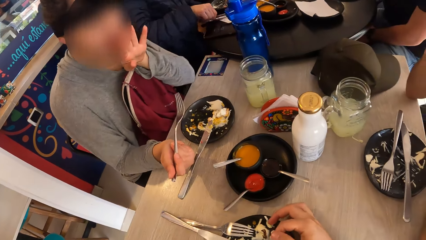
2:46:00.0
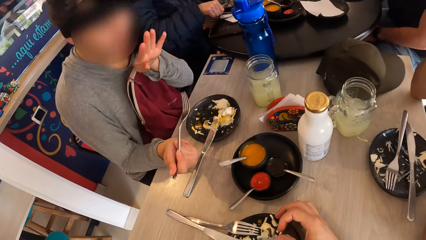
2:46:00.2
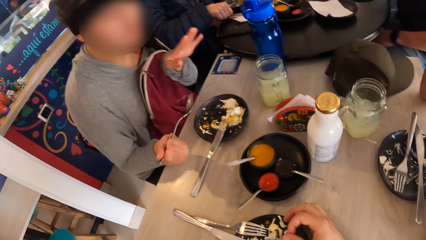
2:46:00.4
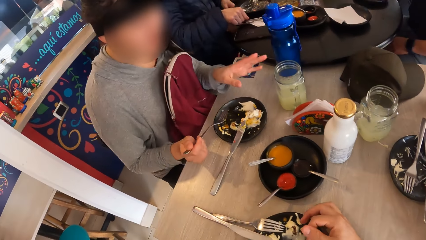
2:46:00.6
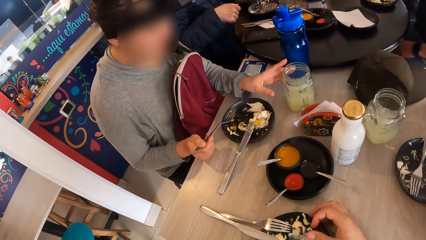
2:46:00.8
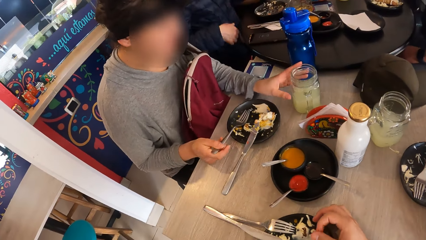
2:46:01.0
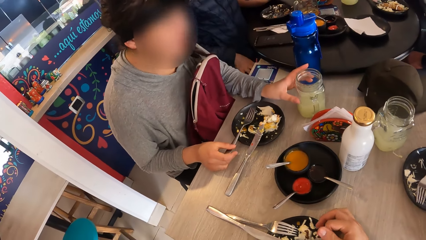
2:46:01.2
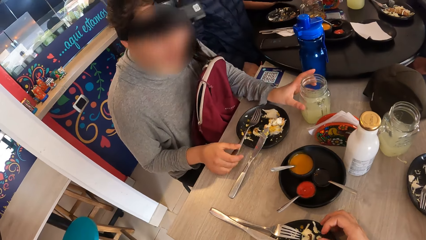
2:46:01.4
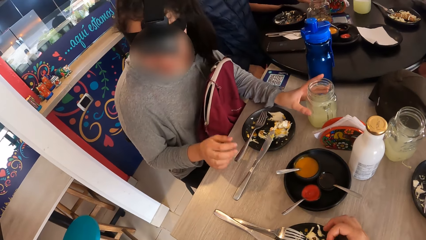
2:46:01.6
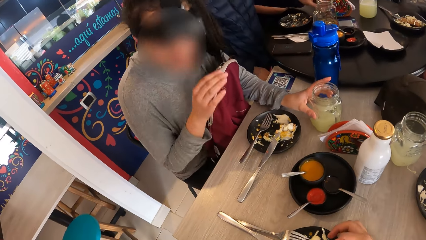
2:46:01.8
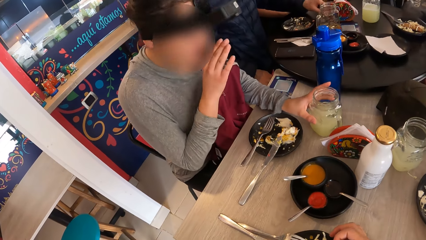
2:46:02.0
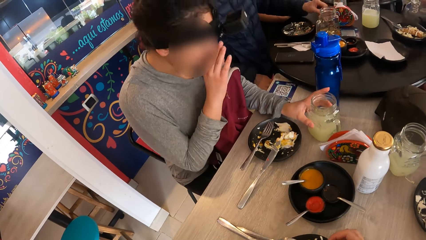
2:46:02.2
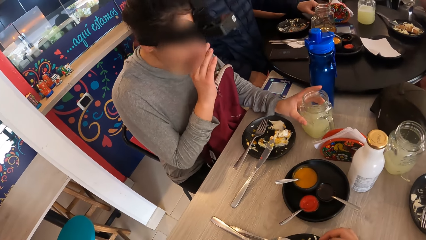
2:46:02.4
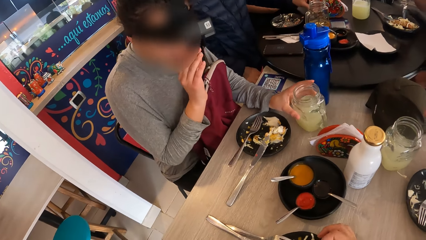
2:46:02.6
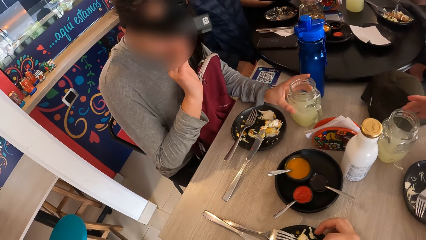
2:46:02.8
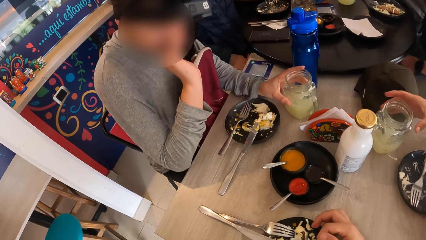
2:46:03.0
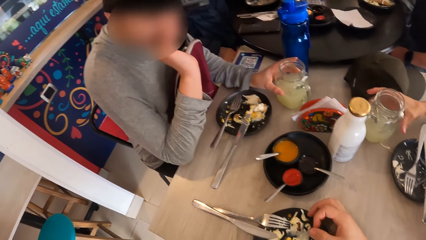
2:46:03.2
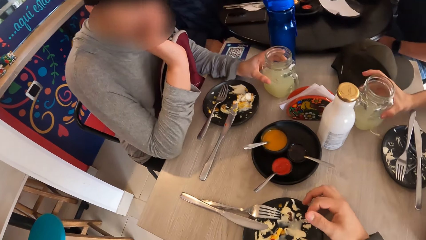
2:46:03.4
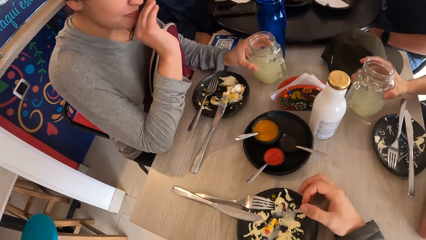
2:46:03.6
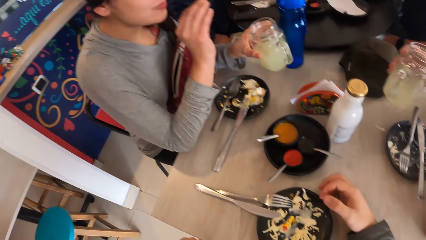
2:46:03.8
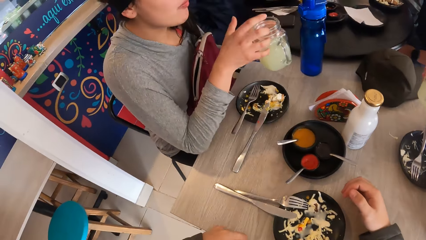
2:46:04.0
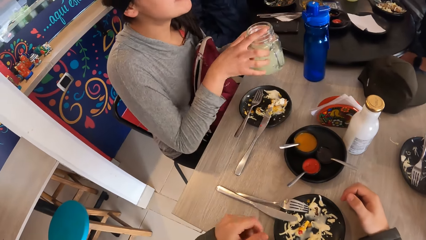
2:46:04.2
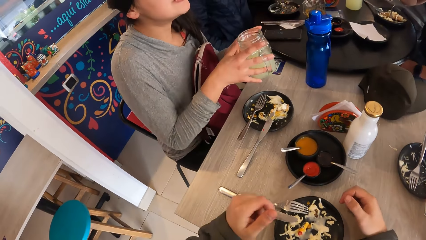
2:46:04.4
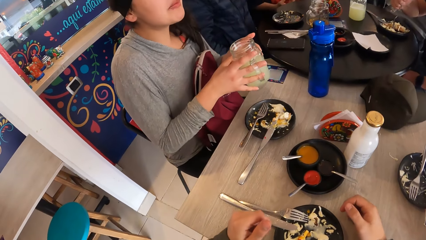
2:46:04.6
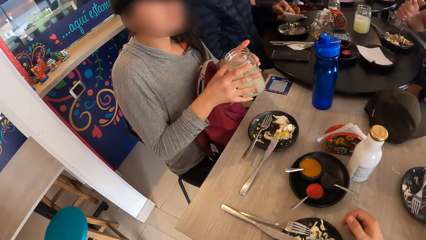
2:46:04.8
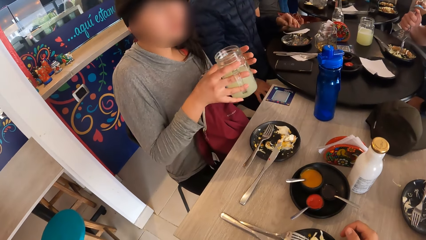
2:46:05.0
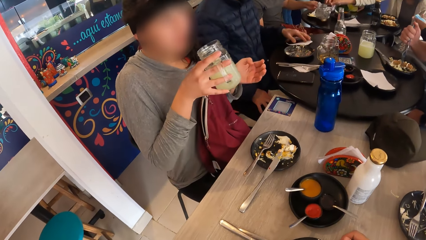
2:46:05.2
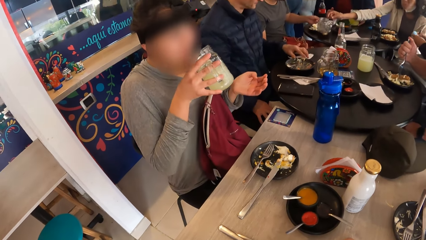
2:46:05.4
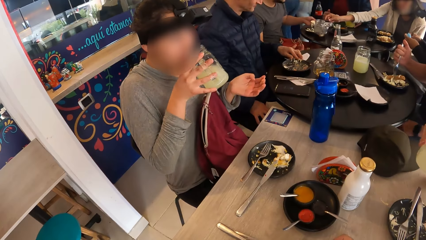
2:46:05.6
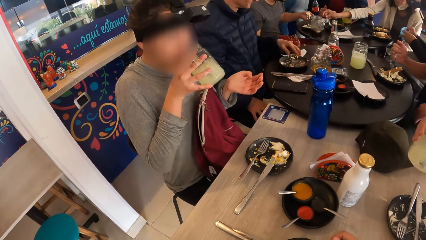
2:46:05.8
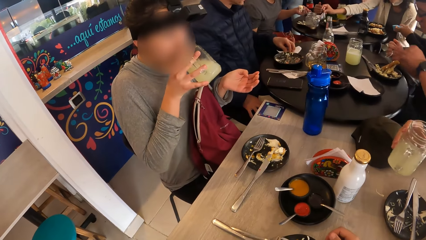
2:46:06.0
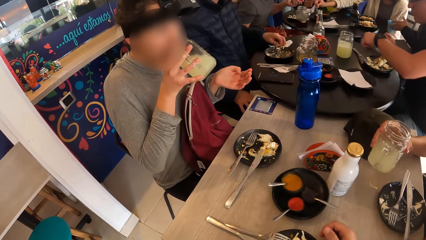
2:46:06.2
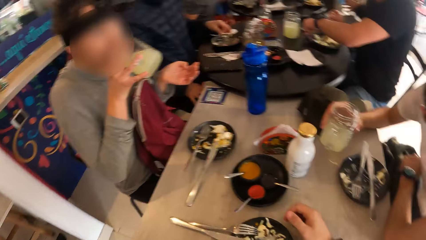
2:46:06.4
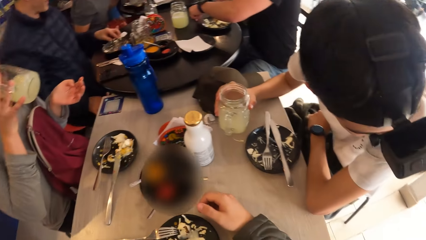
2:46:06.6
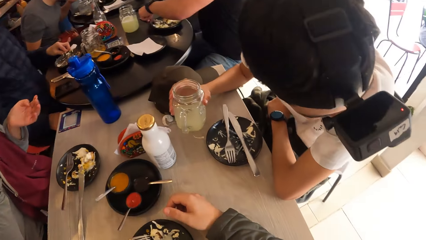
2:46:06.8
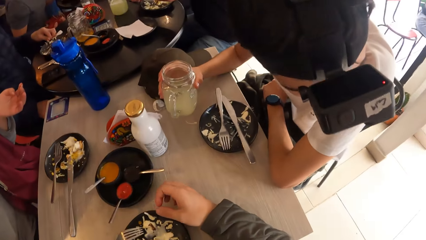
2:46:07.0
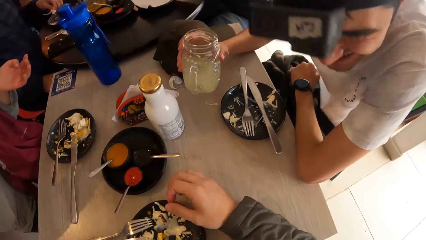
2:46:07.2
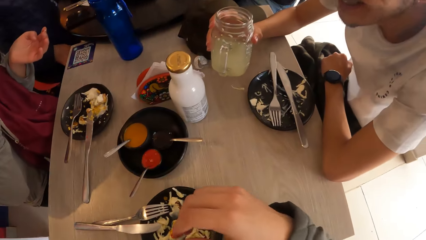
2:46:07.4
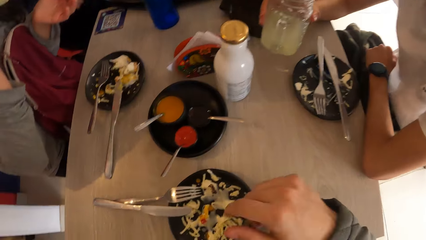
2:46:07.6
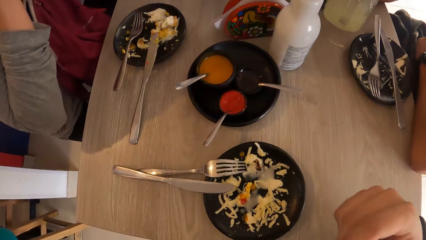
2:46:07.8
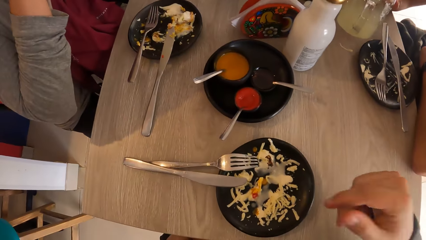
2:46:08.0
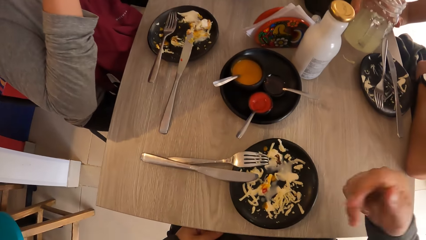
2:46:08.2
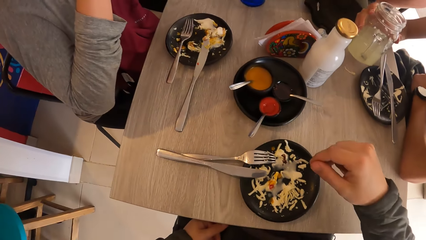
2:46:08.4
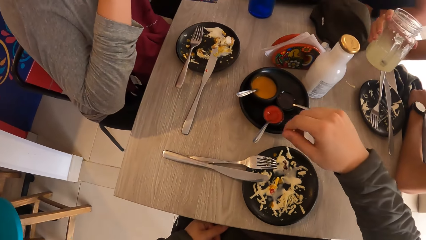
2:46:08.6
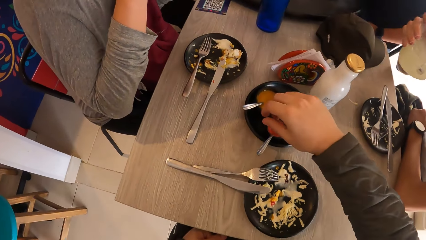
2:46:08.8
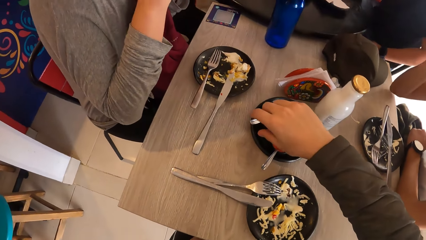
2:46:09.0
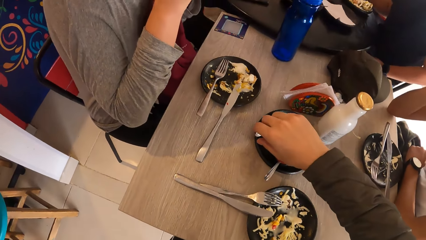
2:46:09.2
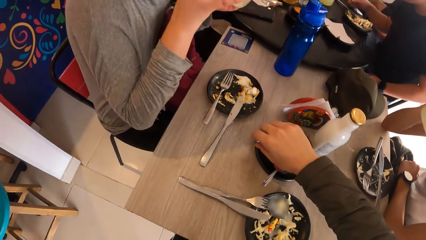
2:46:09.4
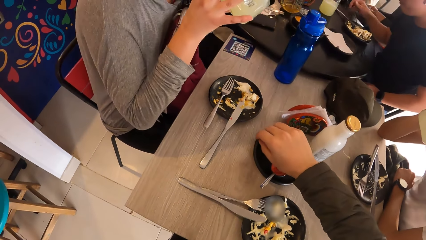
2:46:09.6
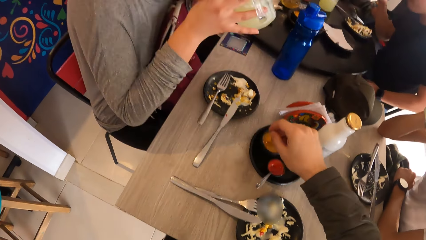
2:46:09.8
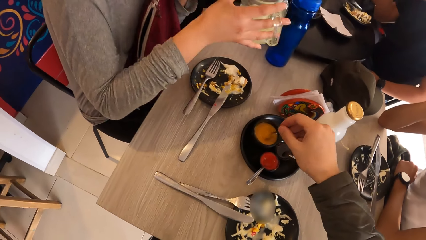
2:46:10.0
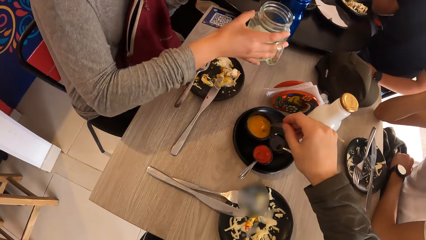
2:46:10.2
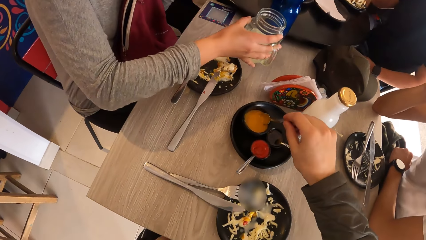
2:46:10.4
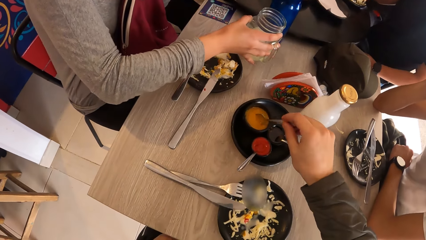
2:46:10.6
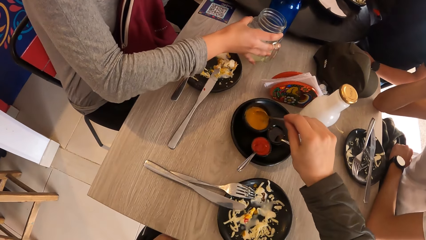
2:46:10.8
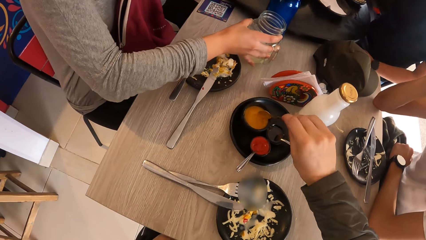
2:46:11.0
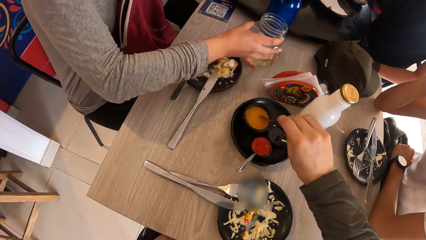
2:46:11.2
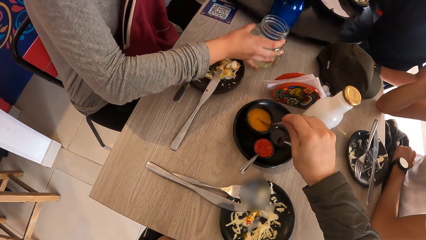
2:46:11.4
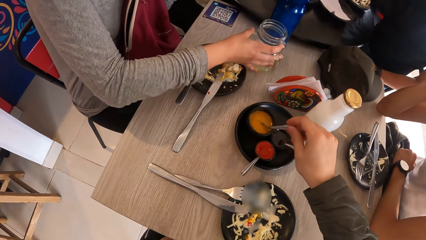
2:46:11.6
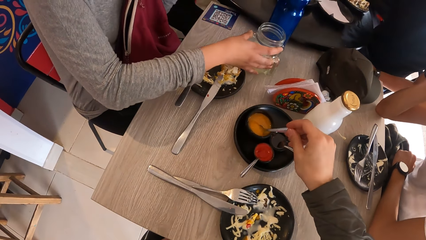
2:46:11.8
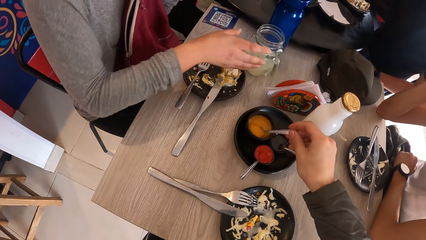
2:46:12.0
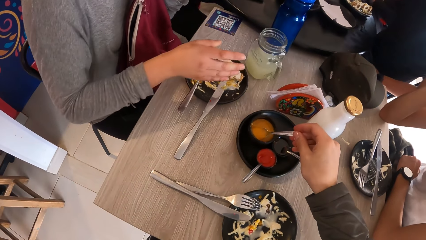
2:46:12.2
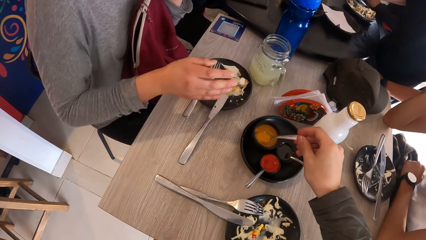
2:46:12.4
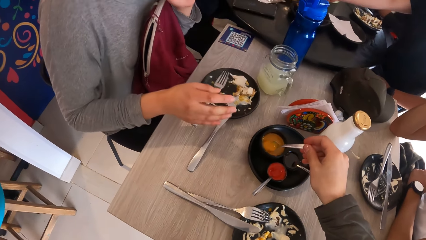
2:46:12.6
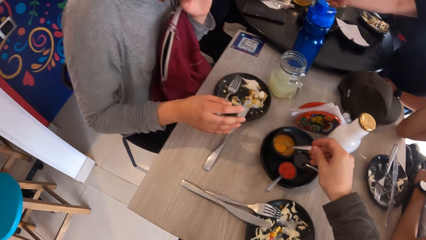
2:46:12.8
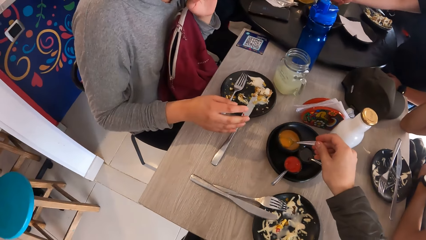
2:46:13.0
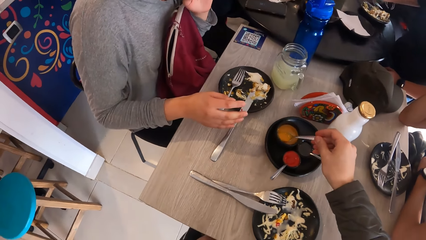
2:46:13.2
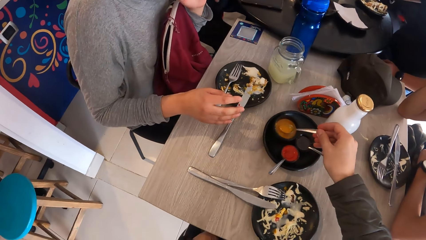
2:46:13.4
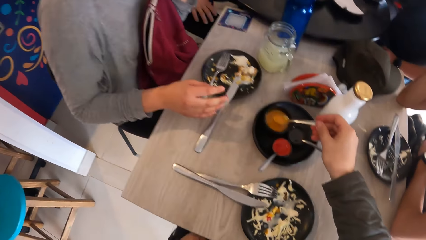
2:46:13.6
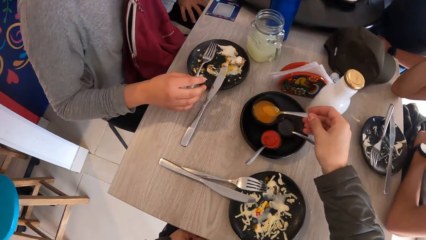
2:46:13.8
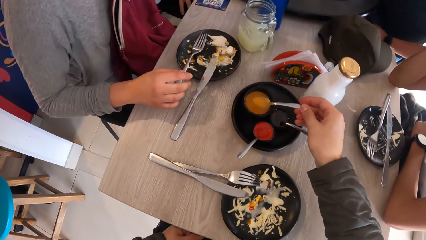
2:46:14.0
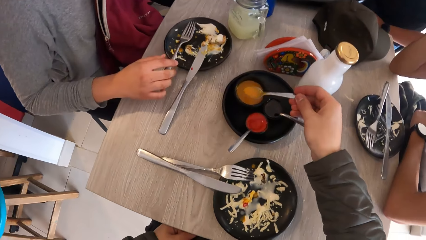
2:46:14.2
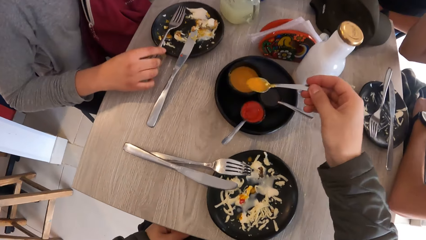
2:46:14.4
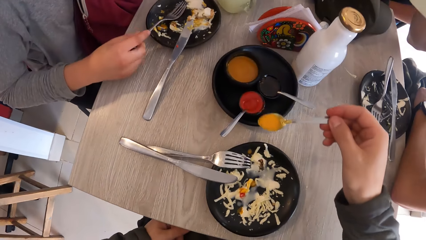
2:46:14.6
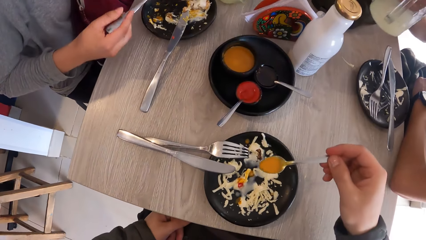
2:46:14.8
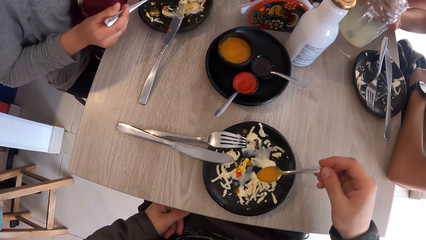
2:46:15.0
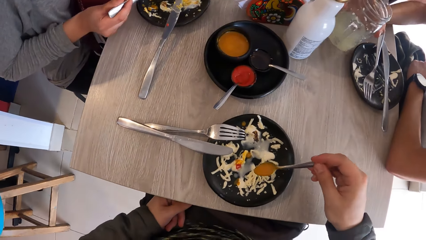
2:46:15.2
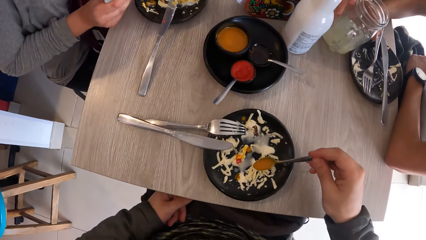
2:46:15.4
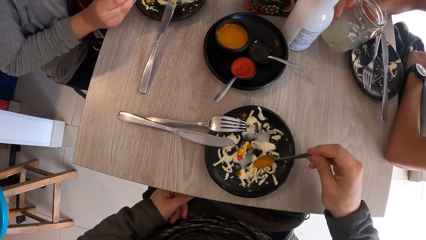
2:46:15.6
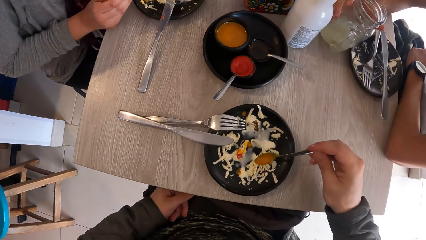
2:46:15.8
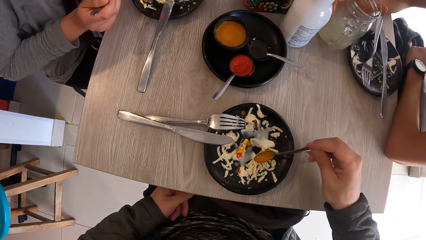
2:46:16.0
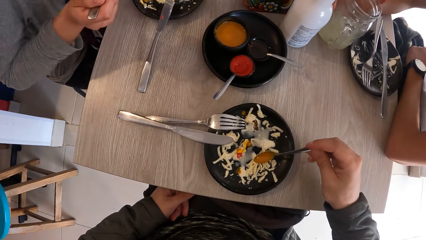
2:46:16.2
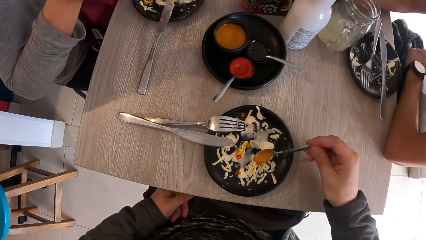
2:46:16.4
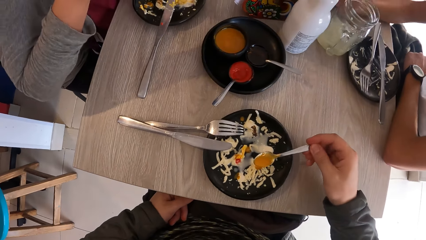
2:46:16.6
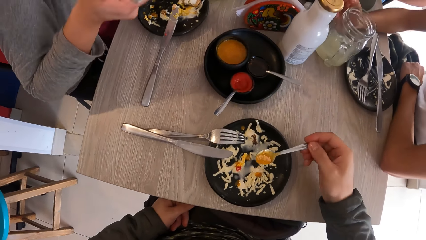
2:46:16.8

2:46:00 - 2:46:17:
The camera wearer rubs the fingers. A man picks a cup from the table with his right hand. A woman picks the cup from the table with her left hand. The woman passes the cup from her right hand to her left hand and drinks from the cup with her right hand. The man drops the cup on the table with his right hand and picks the cup from the table with his right hand. The camera wearer takes yellow sauce from the bowl with the spoon in her right hand. The woman drops the cup on the table with her right hand and picks the fork from the plate with her right hand. The camera wearer puts the yellow sauce on the food with the spoon in her right hand. The man drops the cup on the table with his right hand.
